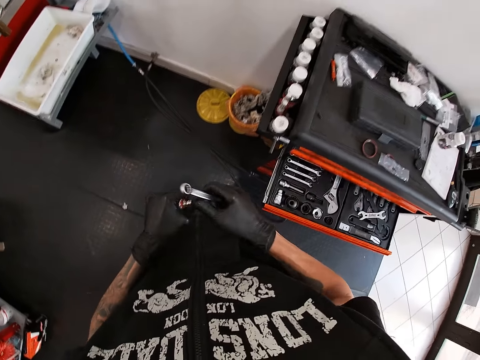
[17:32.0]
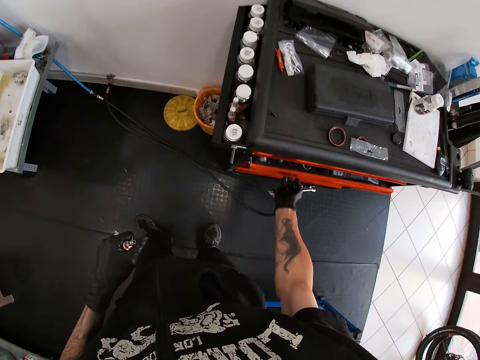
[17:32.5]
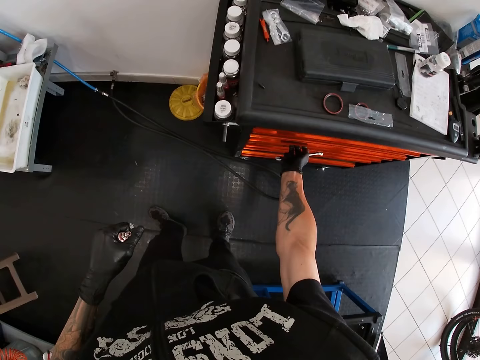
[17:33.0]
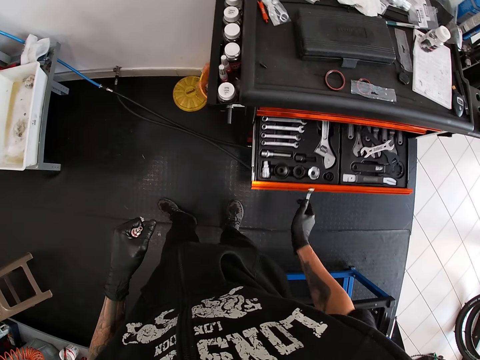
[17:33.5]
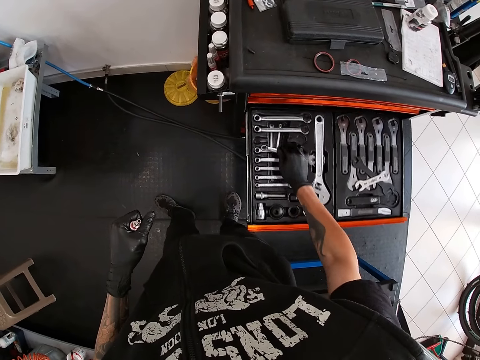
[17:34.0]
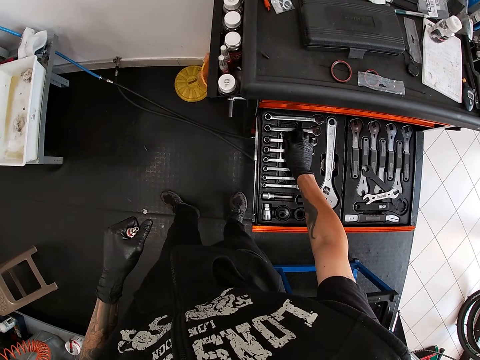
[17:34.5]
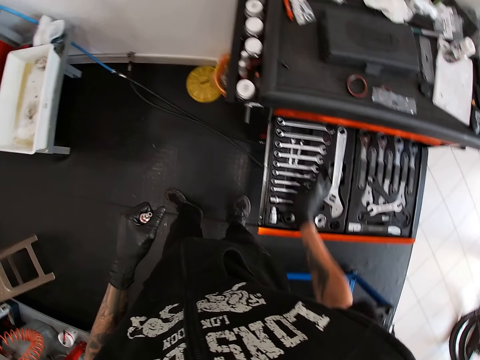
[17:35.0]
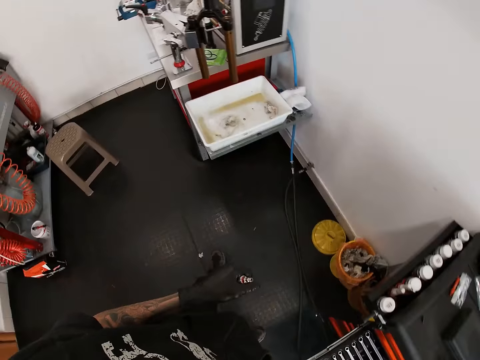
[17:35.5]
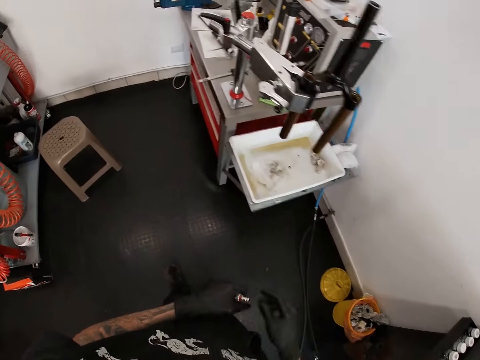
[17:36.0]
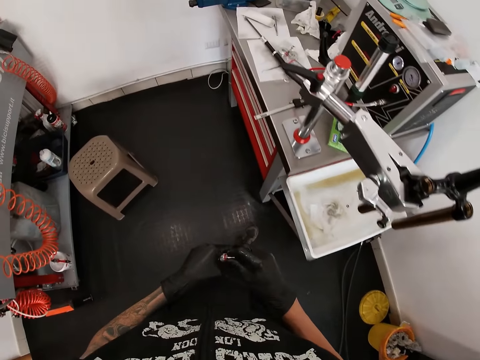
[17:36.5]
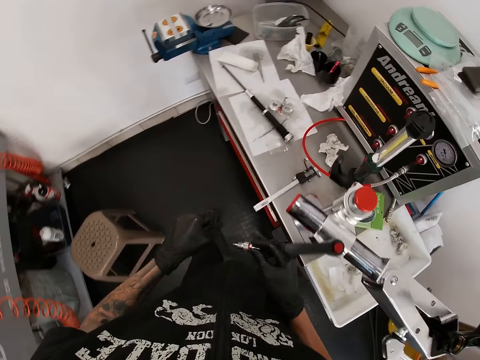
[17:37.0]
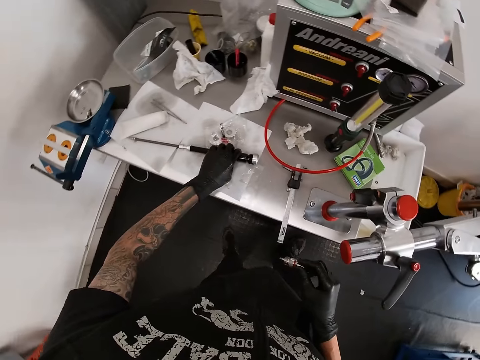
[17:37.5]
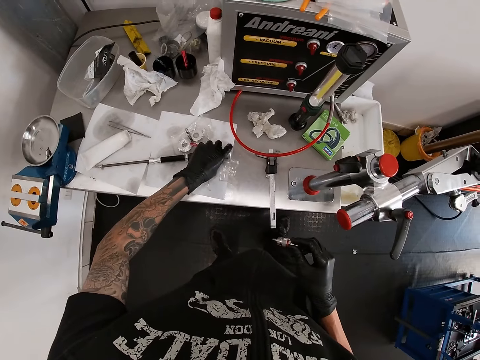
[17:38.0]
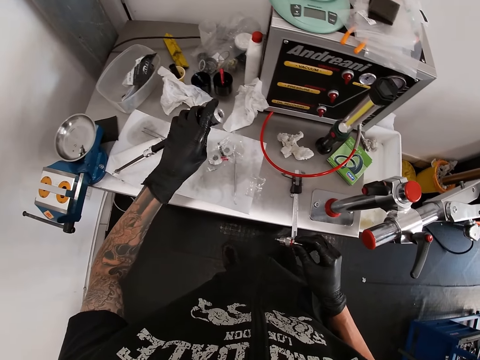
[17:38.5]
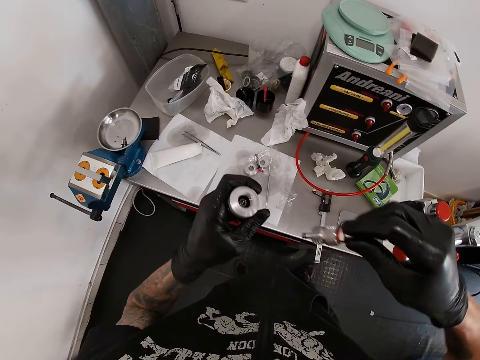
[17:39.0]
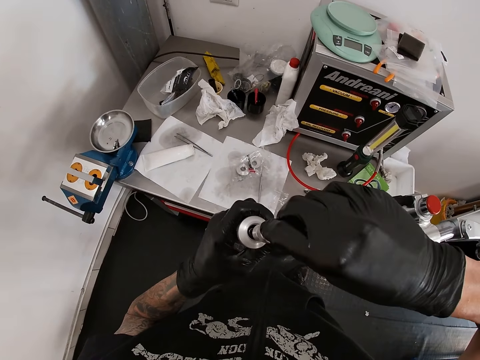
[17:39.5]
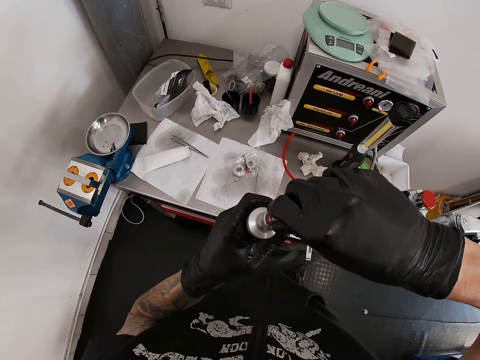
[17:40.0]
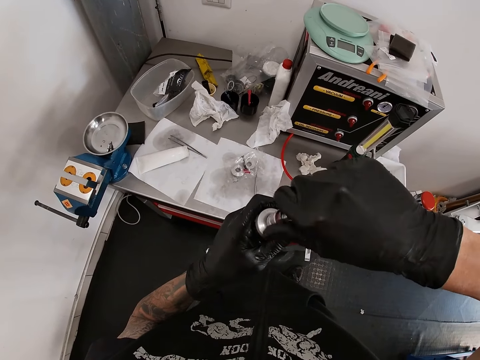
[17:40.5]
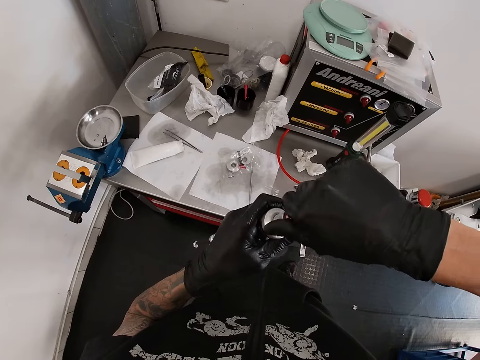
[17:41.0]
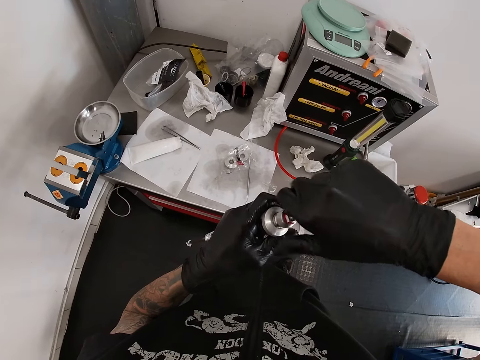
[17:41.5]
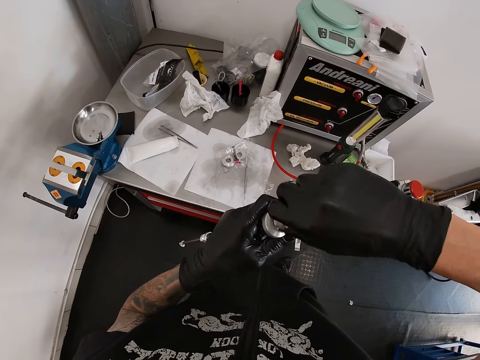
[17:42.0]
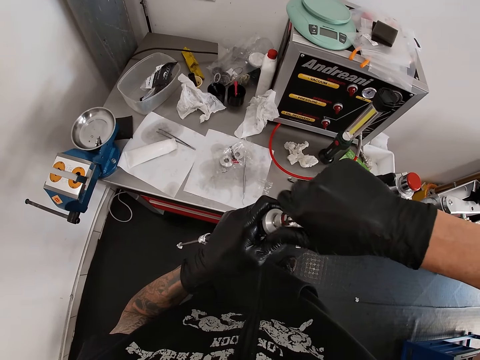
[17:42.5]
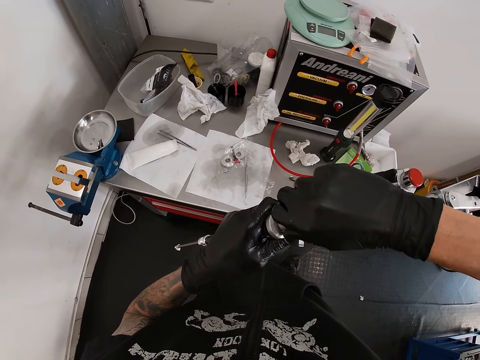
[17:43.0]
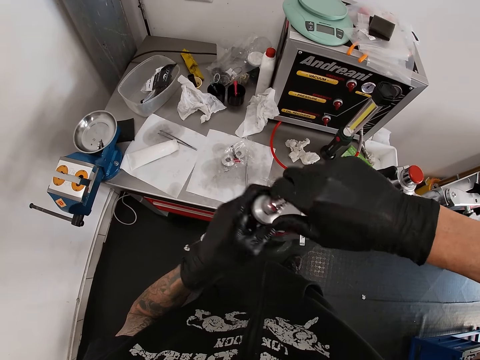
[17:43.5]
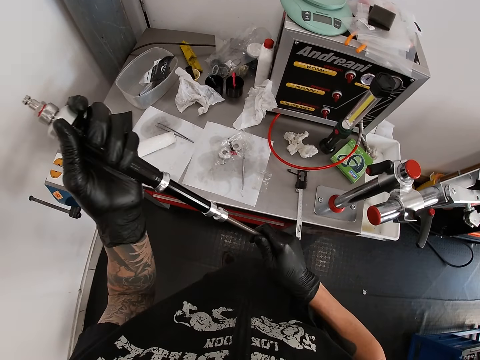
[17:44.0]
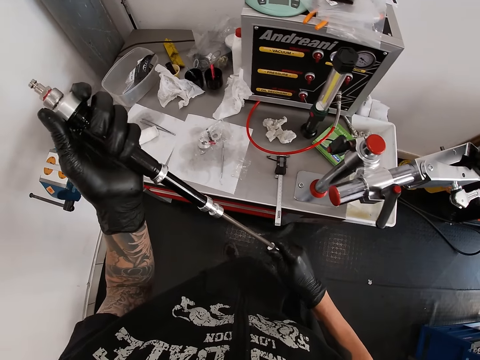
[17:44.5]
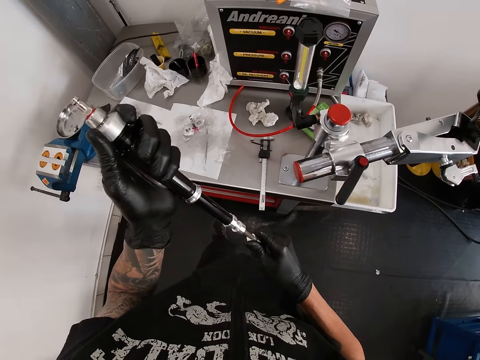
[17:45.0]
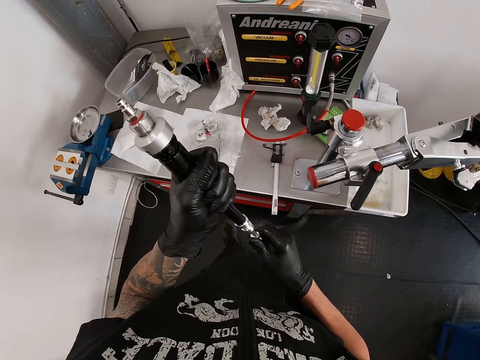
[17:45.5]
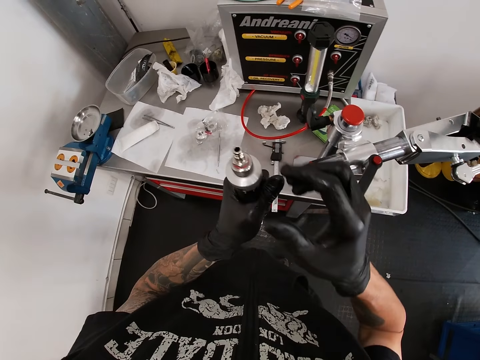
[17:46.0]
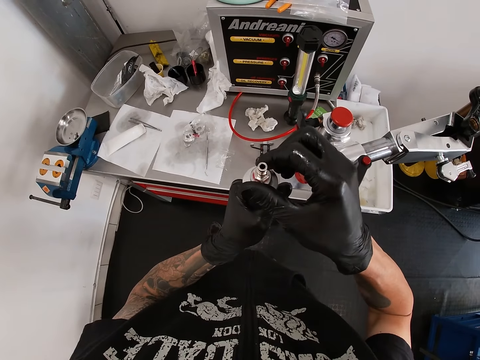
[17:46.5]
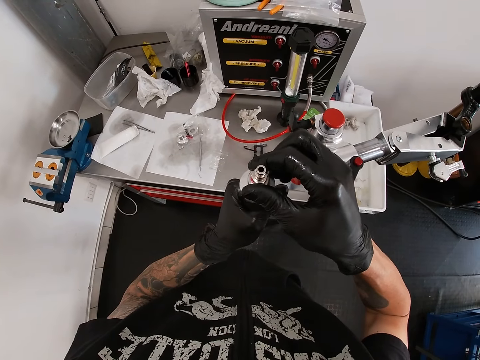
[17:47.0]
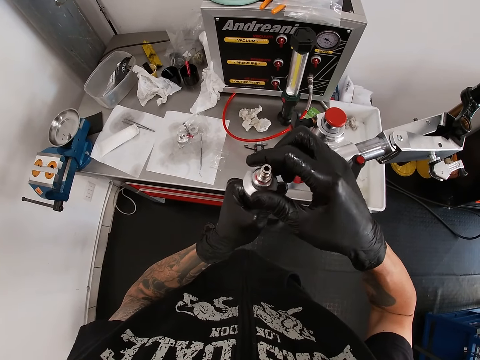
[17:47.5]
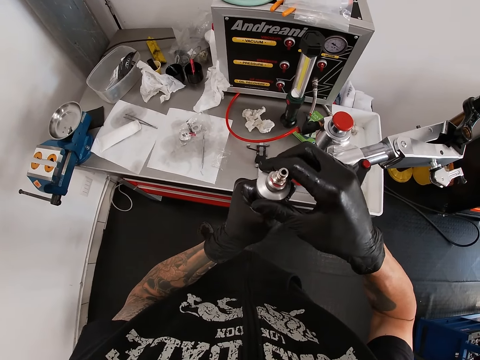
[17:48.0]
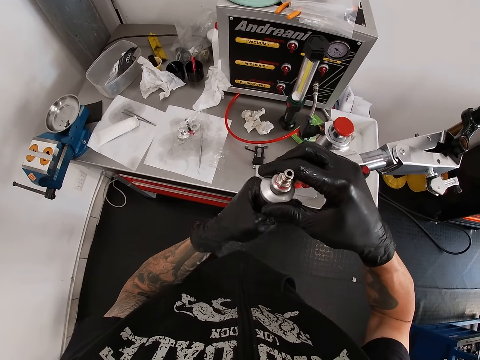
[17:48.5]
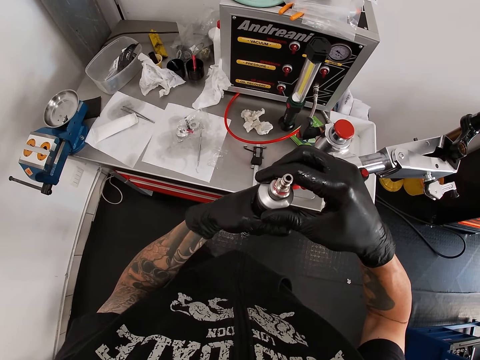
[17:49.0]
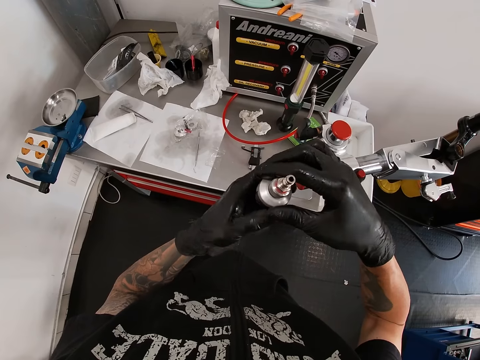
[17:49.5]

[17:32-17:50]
The camera wearer moves both hands. He opens the drawer of the toolbox with his right gloved hand. He drops the spanner in the toolbox with his right gloved hand. He closes the drawer of the toolbox with his right gloved hand. He walks around. He passes the hub to his right gloved hand from his left gloved hand. He picks the shock bushing on the paper on the table with his left gloved hand. He screws the hub to the shock bushing in his left gloved hand with his right gloved hand. He clamps the shock bushing together with his gloved hands. He pulls something. He lifts the right hand. He adjusts the shock bushing with his gloved hands. He examines the bolt on something.

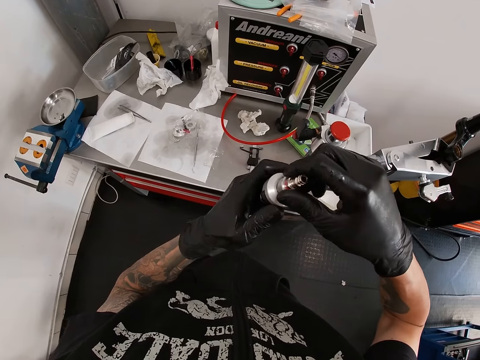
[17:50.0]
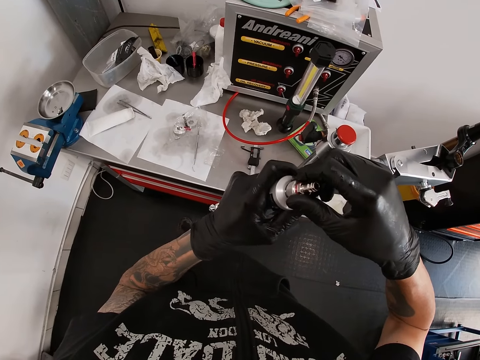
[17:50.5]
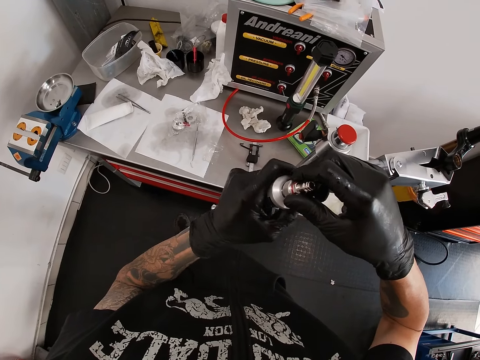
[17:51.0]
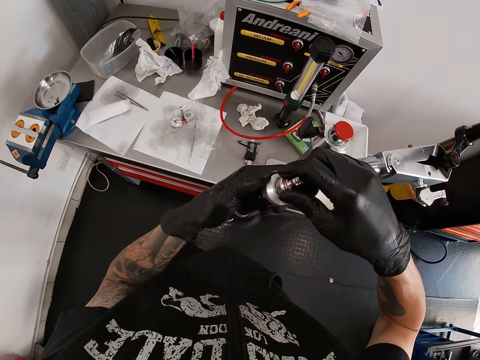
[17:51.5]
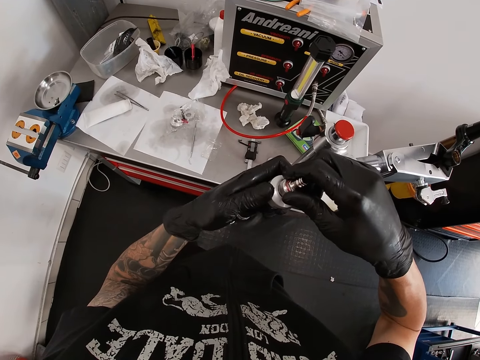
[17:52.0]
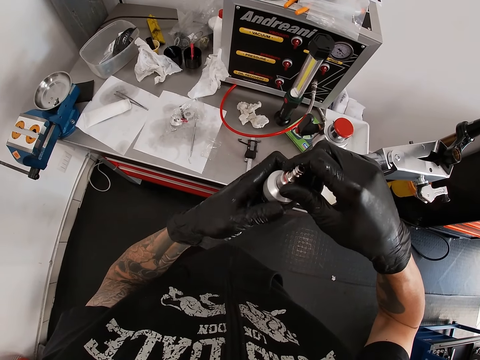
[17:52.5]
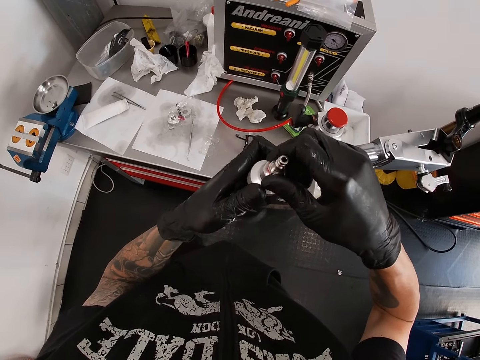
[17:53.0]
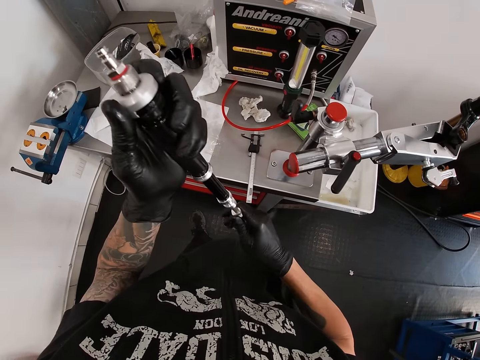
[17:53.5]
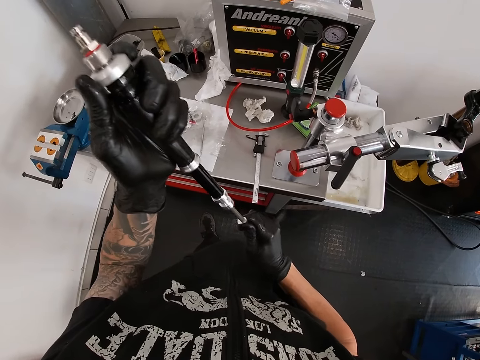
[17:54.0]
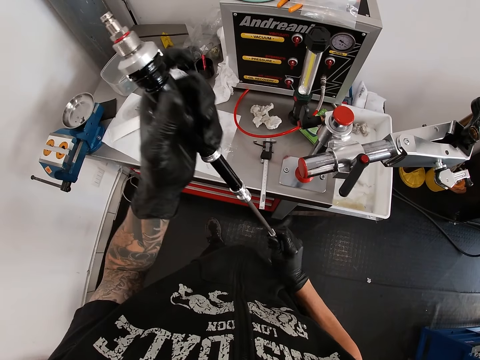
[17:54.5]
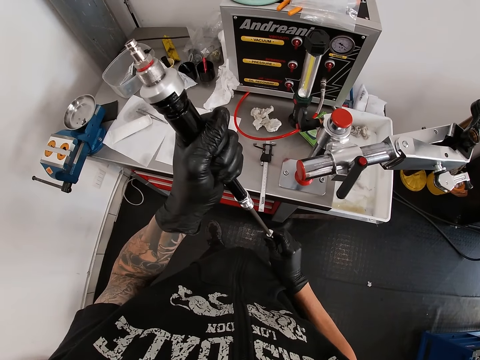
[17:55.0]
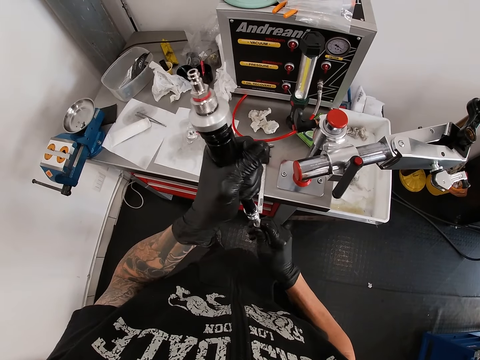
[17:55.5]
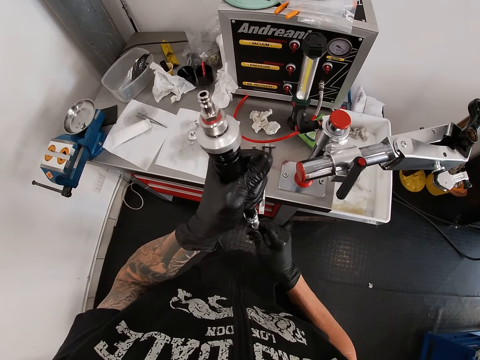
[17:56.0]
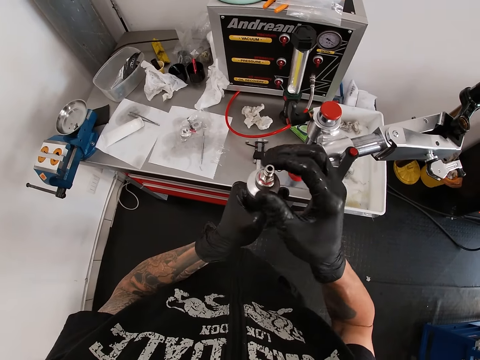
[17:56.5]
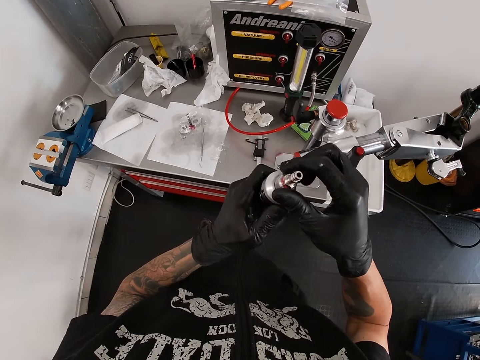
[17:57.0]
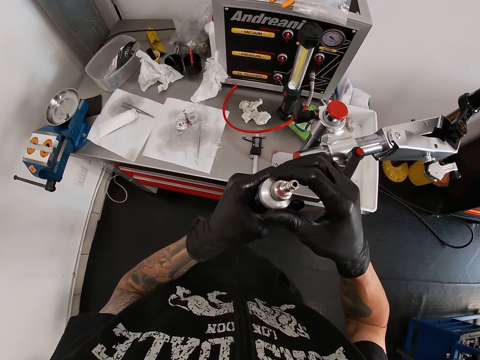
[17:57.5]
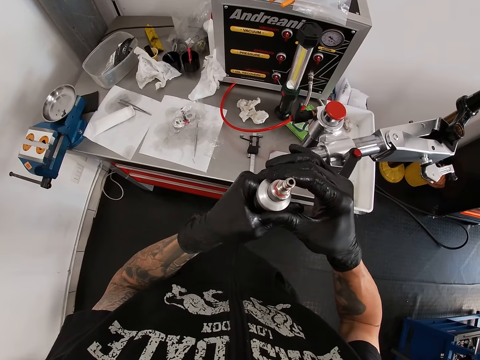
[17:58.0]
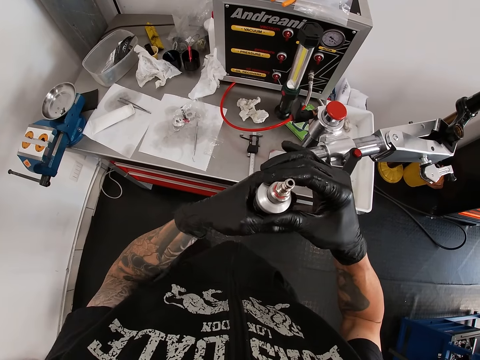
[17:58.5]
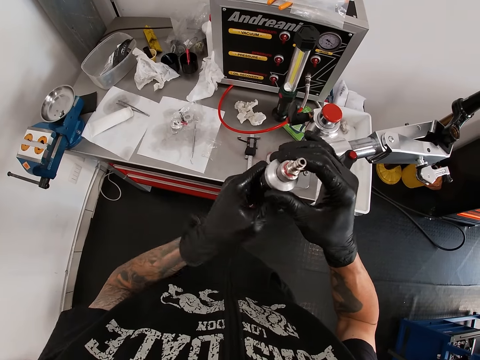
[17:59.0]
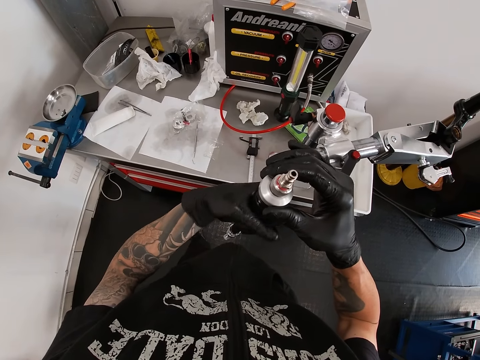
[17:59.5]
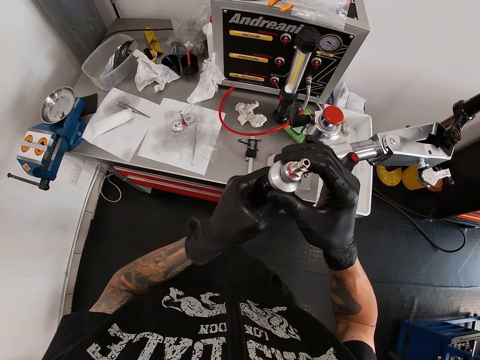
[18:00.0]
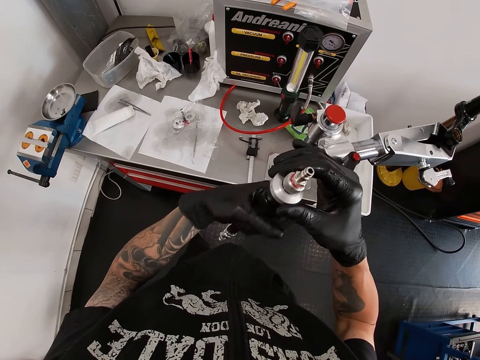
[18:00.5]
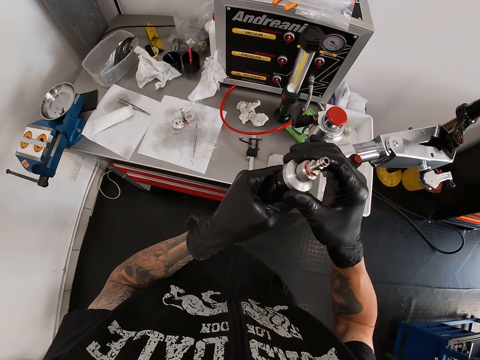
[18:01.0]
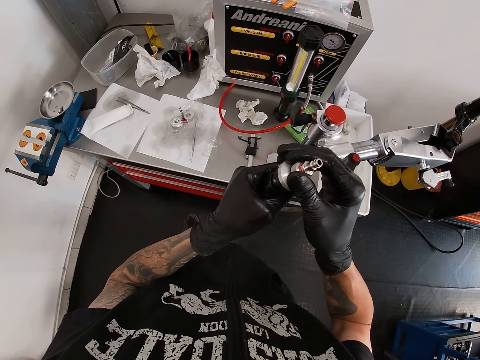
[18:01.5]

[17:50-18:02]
The camera wearer extends the shock bushing with his gloved hands. He examines something. He clamps the shock bushing with his gloved hands. He adjusts the shock bushing with his gloved hands. He examines the bolt on something. He examines something.
